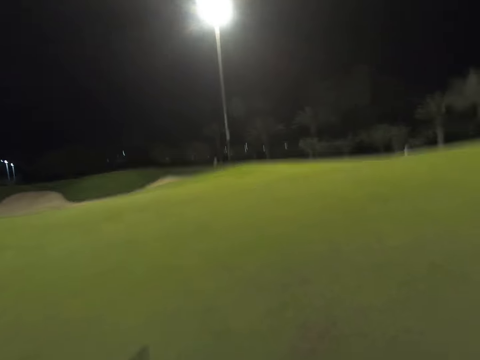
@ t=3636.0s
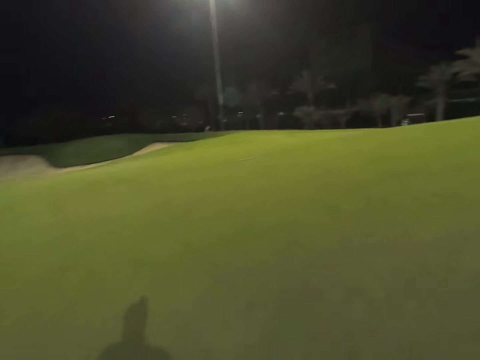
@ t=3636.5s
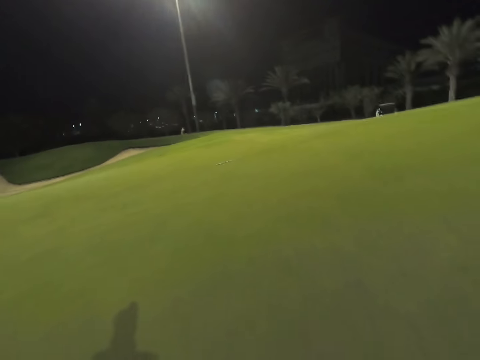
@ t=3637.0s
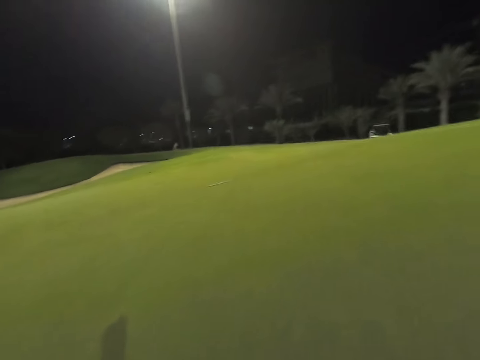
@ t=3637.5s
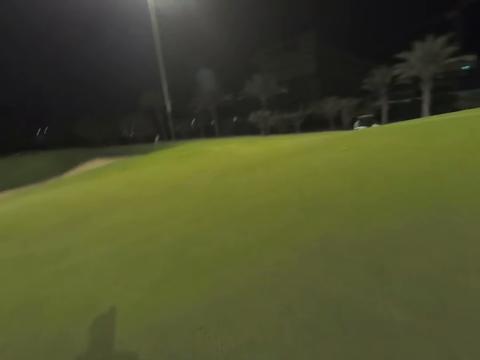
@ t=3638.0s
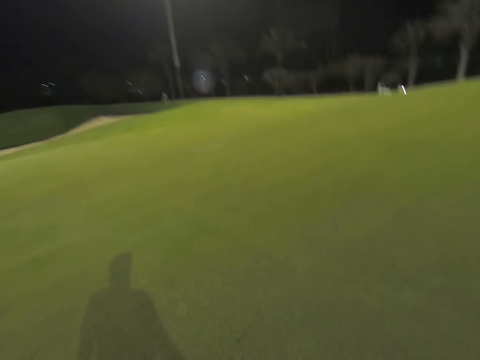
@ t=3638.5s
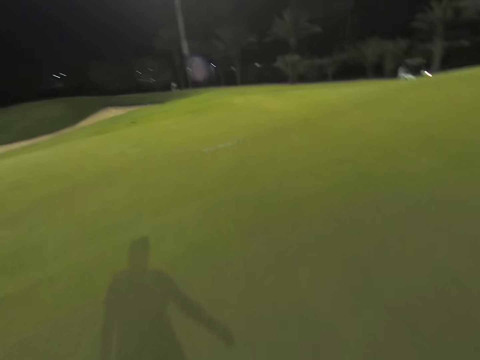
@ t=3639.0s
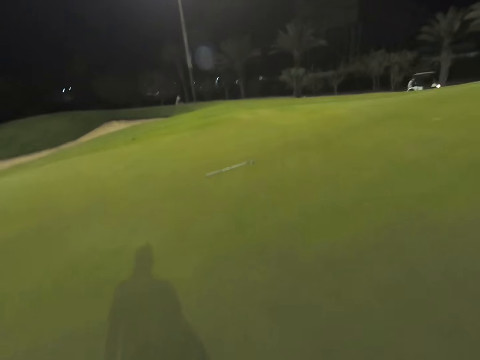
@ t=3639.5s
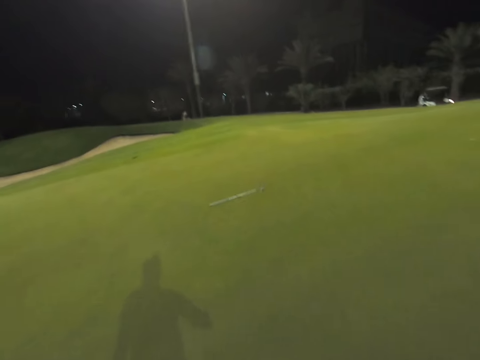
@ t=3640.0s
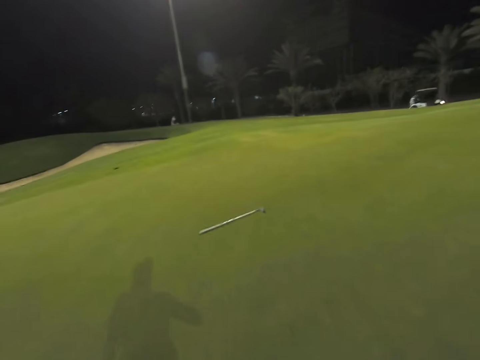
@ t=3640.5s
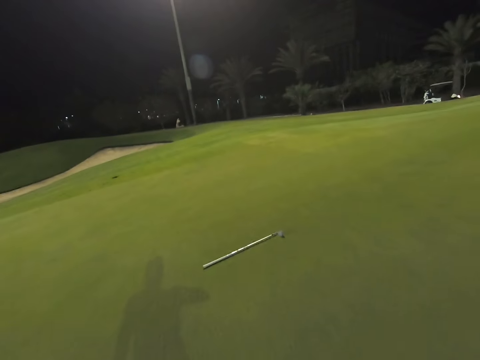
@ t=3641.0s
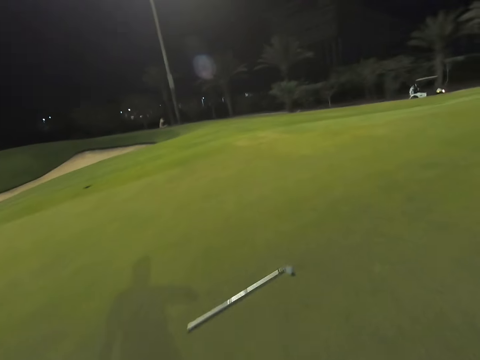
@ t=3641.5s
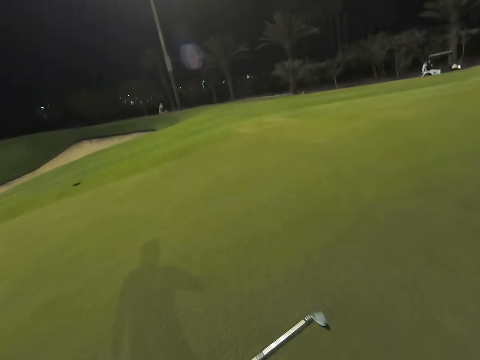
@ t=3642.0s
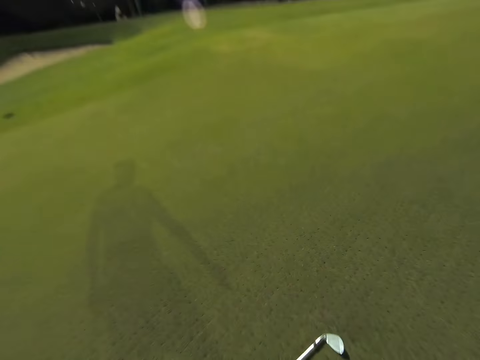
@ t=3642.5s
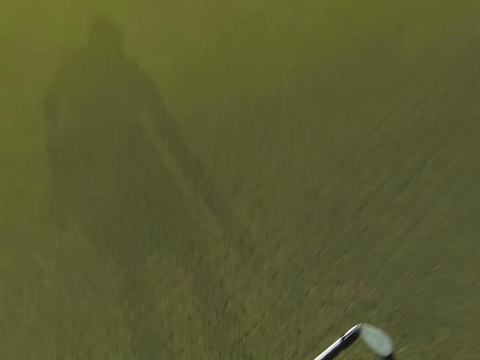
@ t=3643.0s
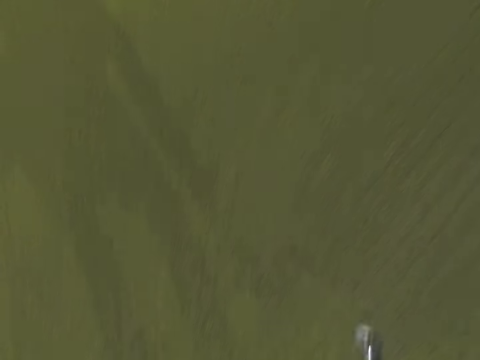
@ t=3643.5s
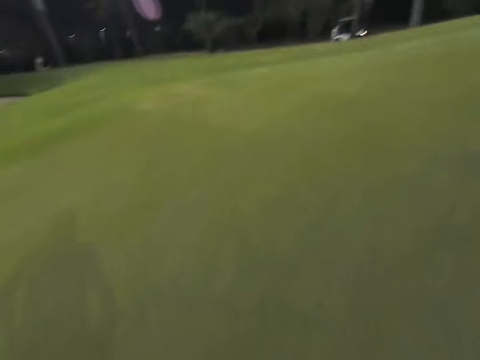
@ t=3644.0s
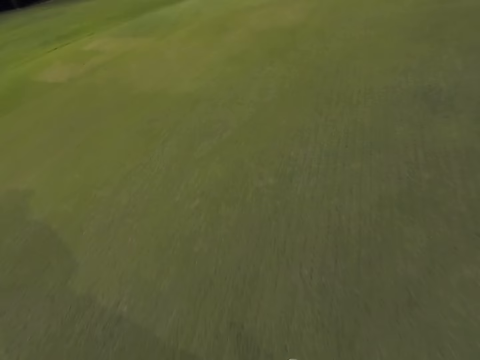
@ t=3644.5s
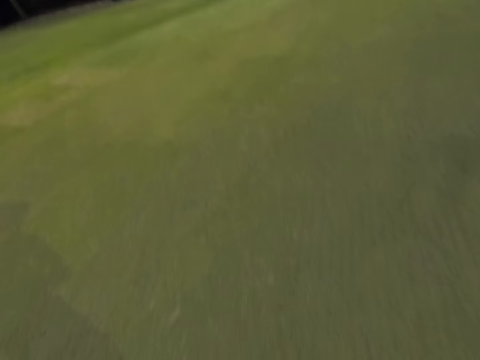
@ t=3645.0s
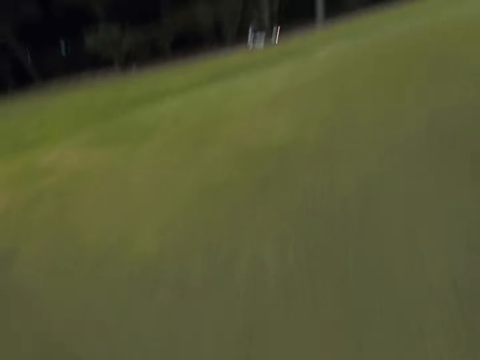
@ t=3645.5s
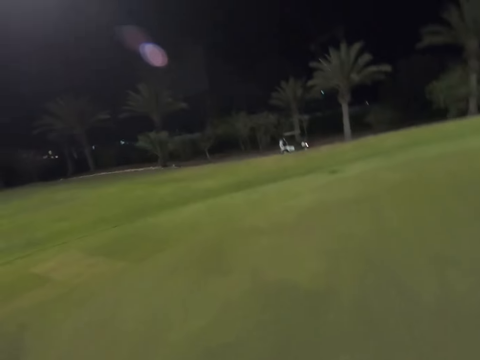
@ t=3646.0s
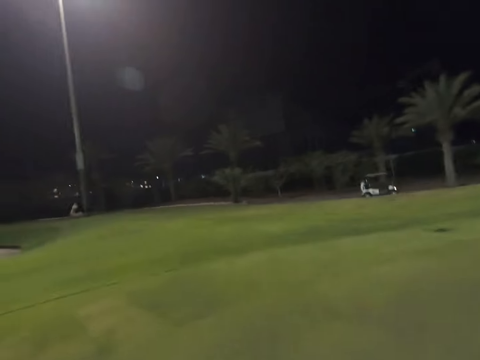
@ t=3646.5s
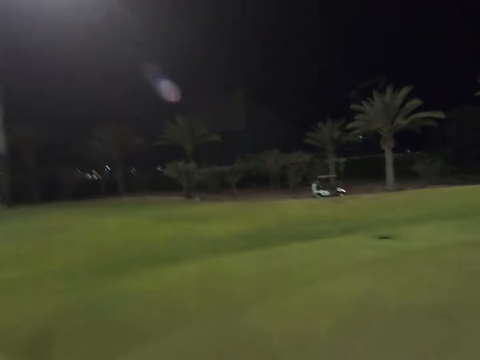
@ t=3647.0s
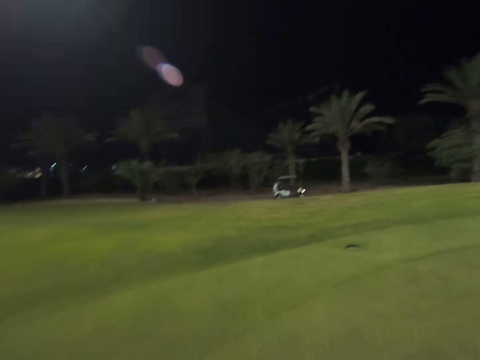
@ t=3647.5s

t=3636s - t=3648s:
The camera wearer picks the golf club on the ground.

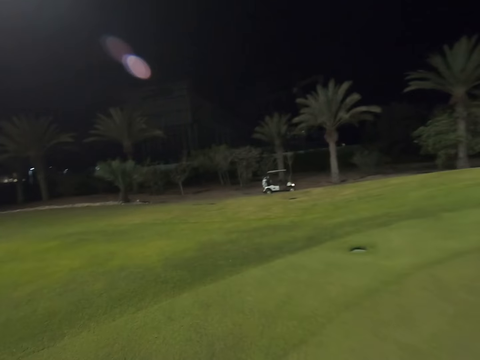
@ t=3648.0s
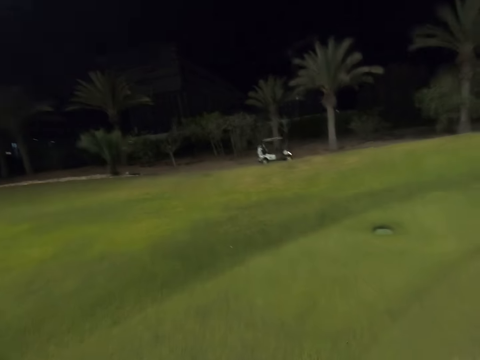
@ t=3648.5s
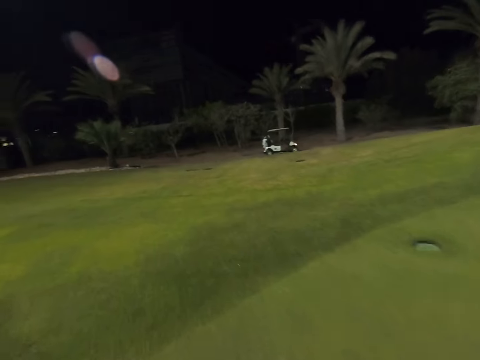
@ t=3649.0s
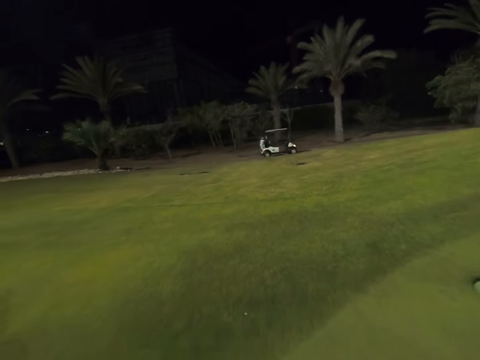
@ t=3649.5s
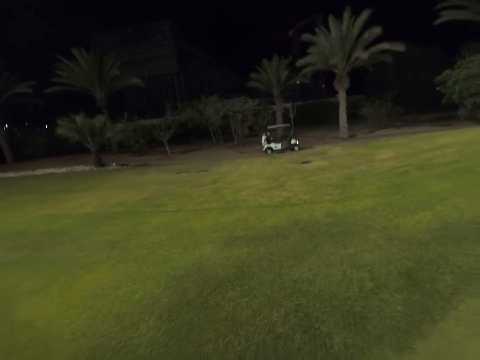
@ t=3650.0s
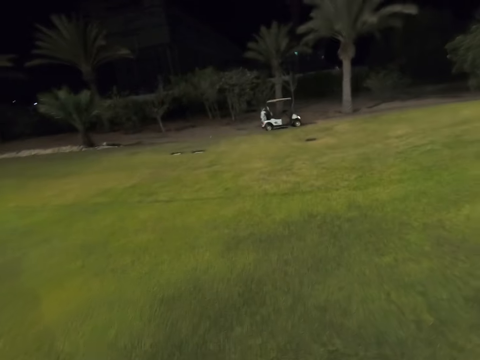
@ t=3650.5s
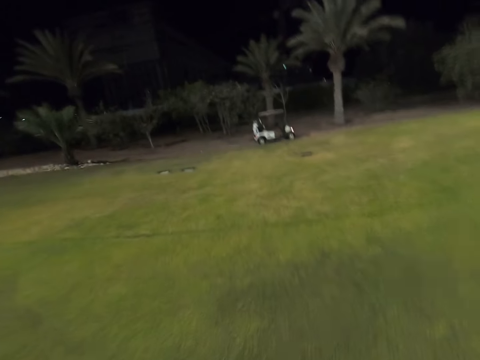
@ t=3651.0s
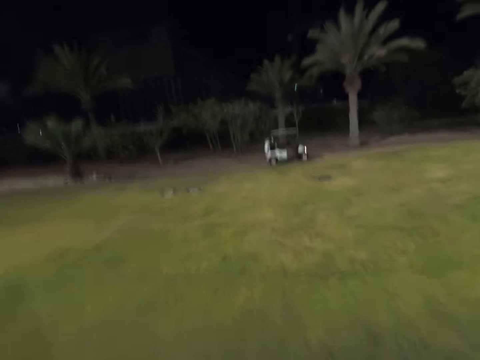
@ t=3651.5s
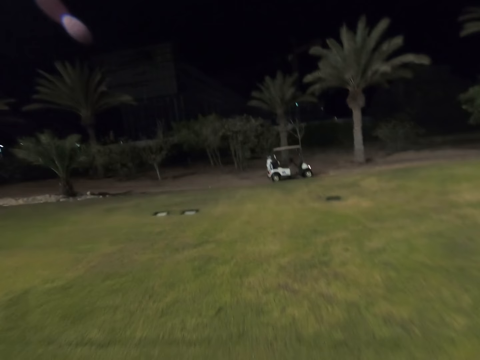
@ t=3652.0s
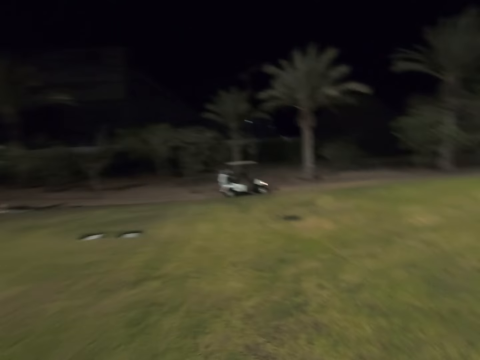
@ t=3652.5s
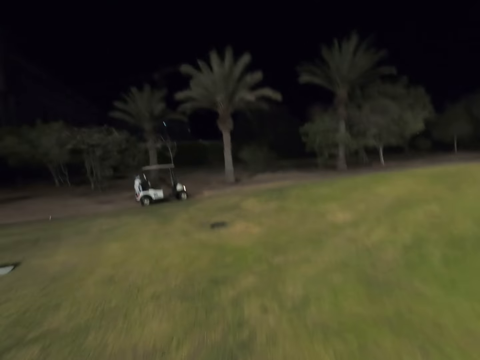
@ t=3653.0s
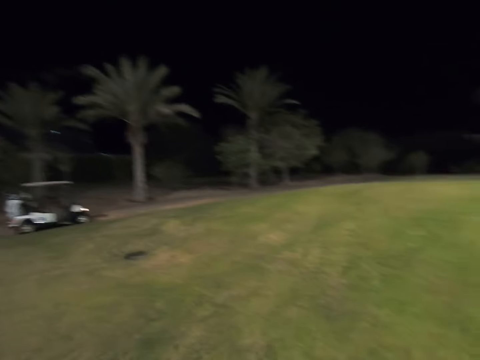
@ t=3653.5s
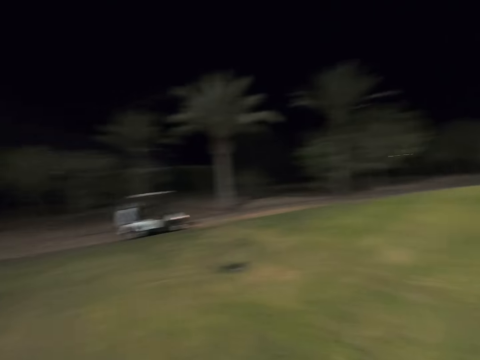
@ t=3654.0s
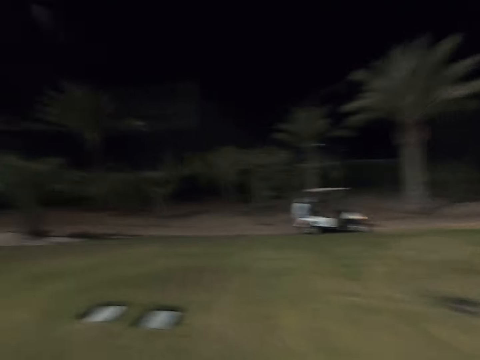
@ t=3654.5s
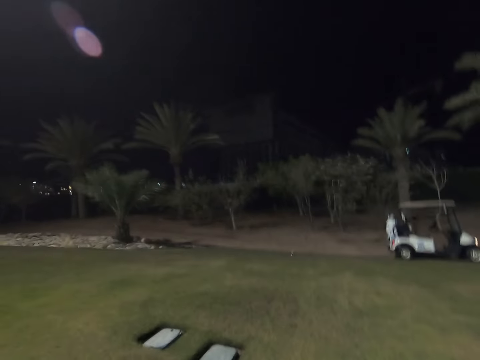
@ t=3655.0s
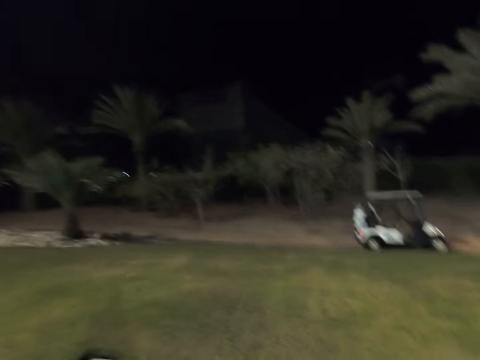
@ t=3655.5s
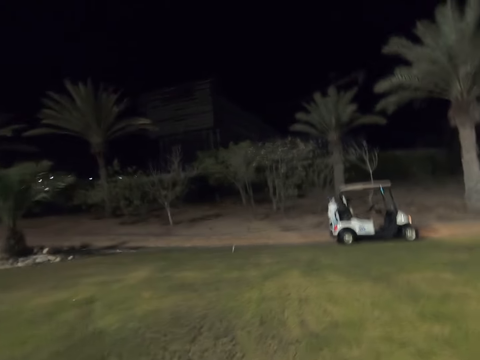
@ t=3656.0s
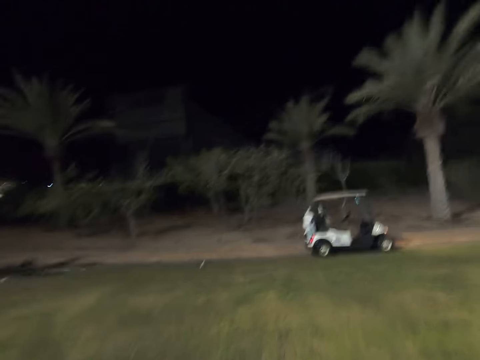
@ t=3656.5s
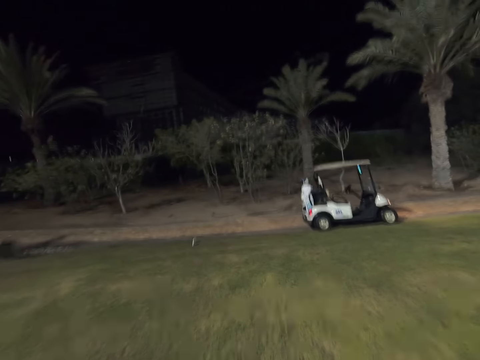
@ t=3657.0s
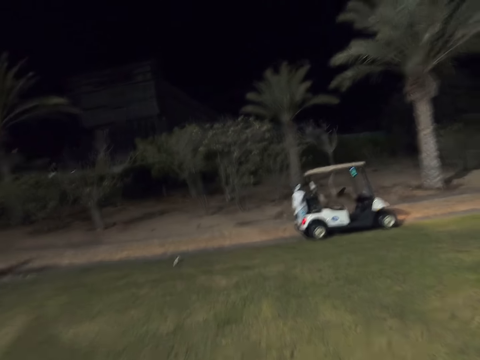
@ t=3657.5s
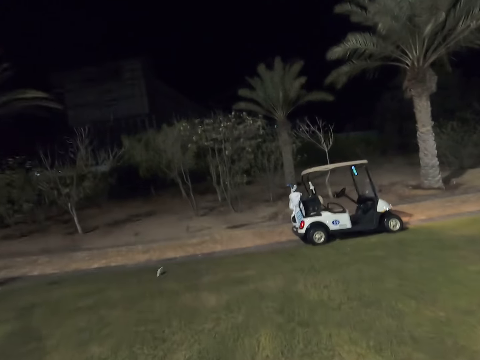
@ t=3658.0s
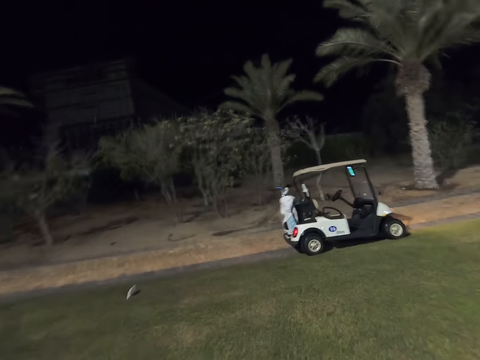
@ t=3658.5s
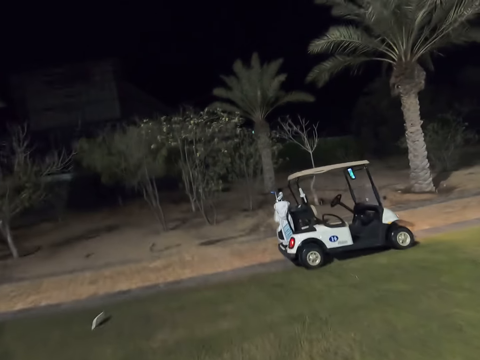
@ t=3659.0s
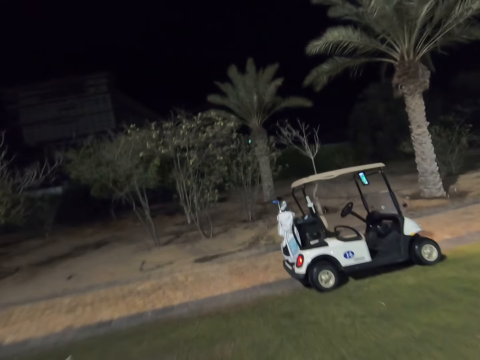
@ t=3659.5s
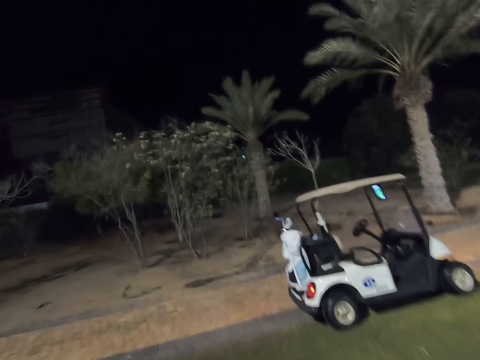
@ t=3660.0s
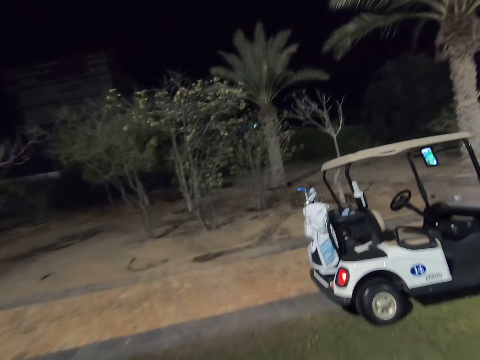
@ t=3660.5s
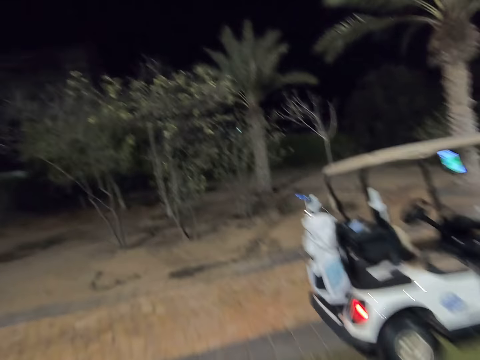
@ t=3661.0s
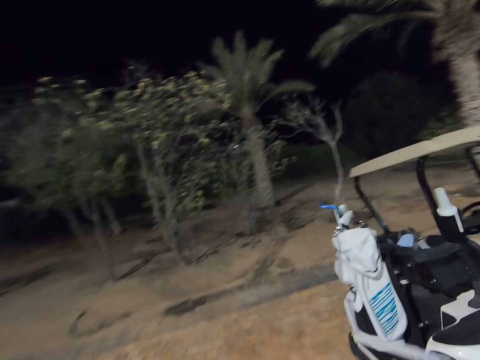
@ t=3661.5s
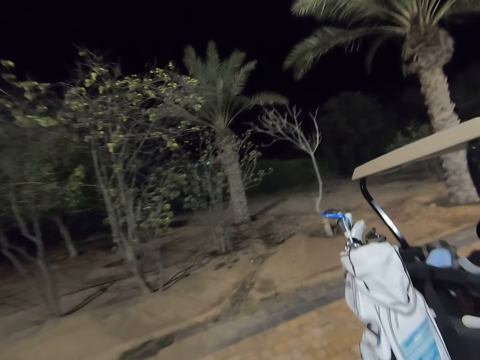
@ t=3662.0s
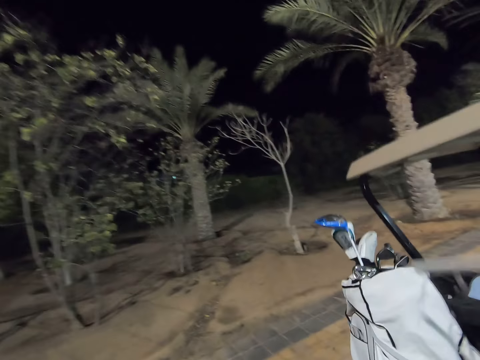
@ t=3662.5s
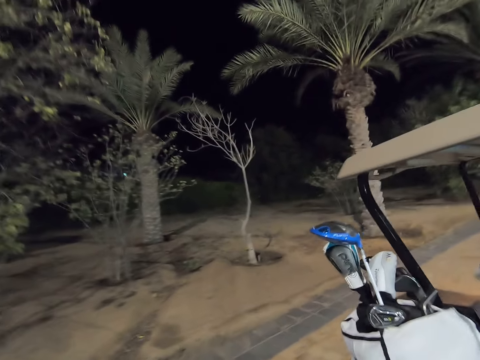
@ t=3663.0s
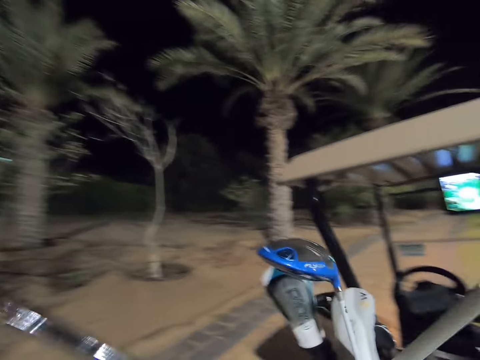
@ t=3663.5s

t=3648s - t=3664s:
The camera wearer walks towards the golf cart.
